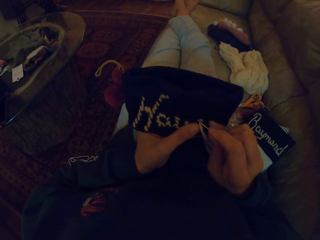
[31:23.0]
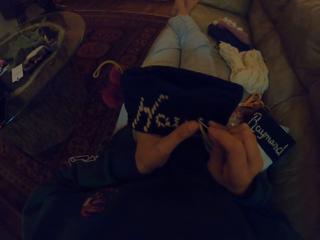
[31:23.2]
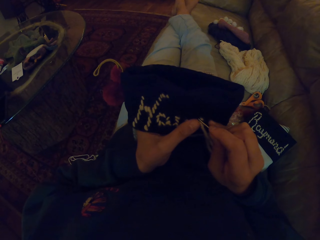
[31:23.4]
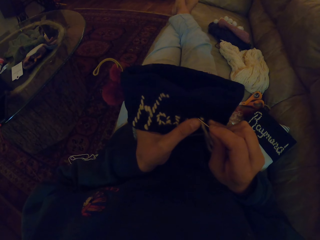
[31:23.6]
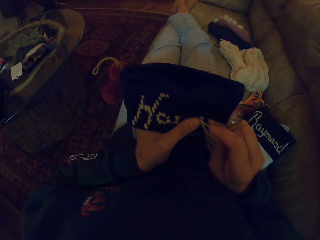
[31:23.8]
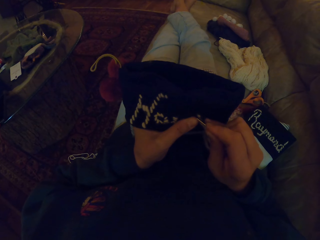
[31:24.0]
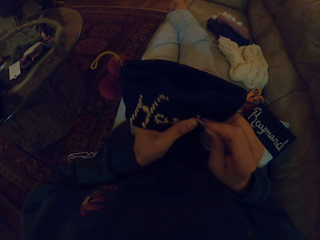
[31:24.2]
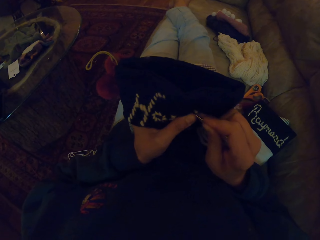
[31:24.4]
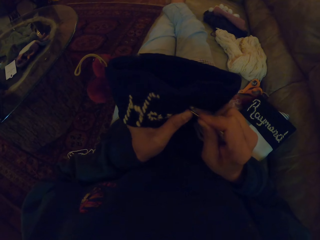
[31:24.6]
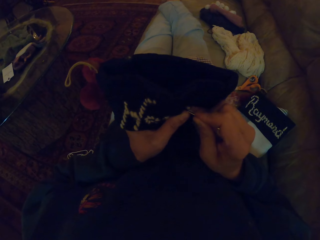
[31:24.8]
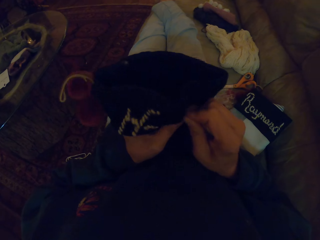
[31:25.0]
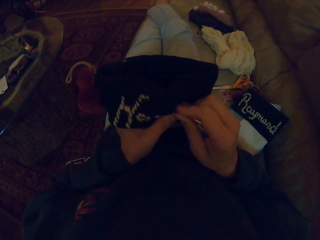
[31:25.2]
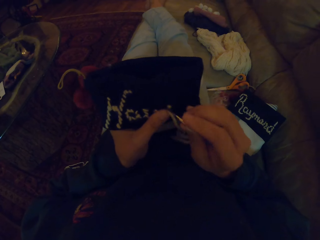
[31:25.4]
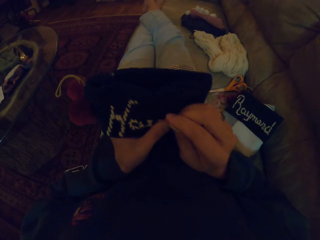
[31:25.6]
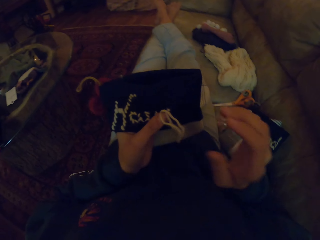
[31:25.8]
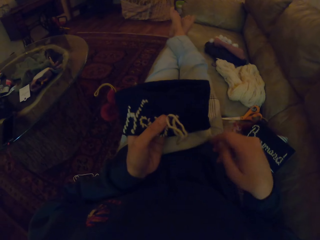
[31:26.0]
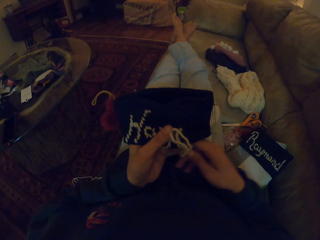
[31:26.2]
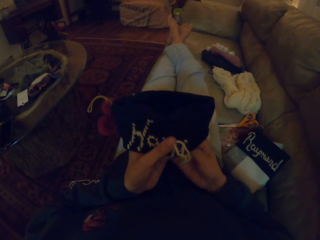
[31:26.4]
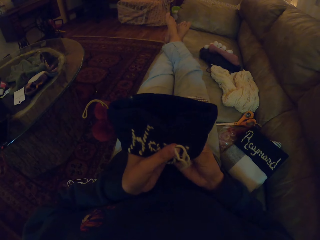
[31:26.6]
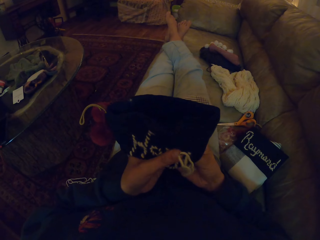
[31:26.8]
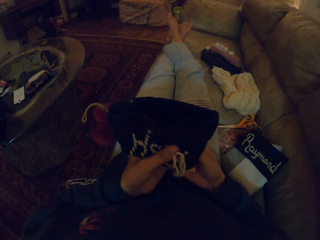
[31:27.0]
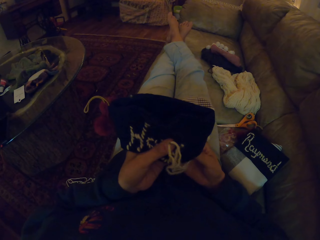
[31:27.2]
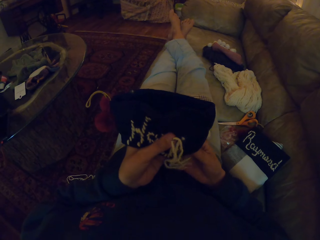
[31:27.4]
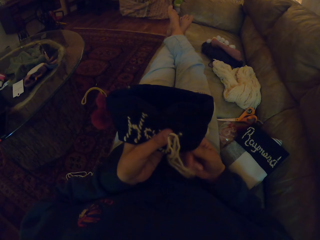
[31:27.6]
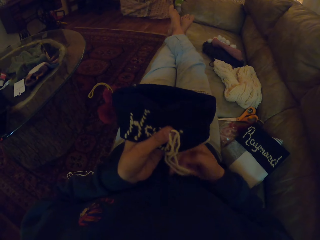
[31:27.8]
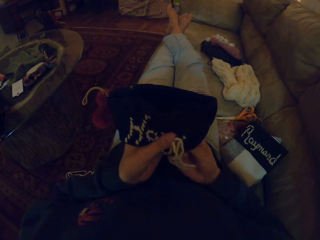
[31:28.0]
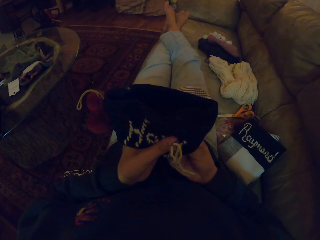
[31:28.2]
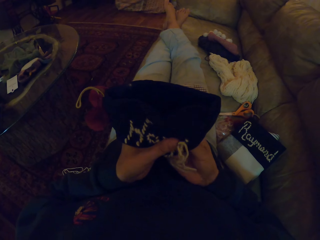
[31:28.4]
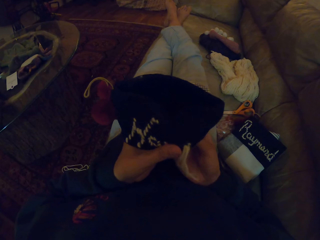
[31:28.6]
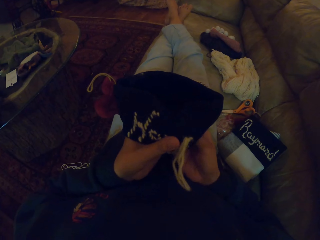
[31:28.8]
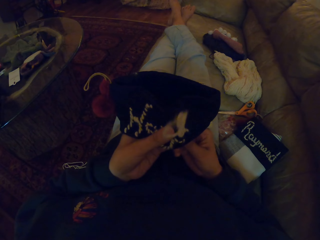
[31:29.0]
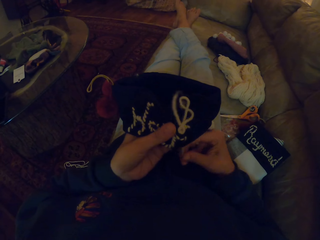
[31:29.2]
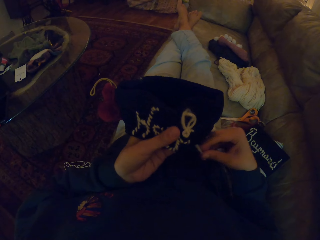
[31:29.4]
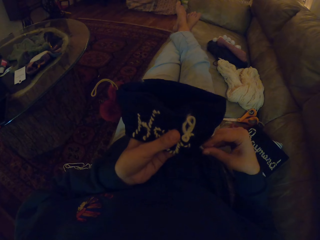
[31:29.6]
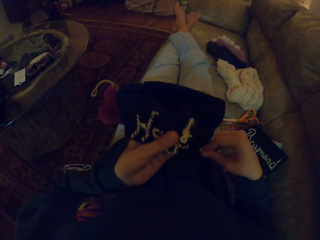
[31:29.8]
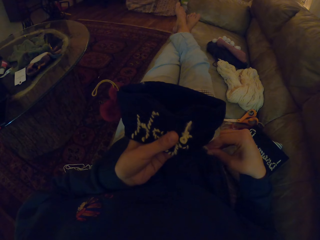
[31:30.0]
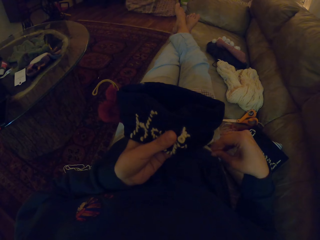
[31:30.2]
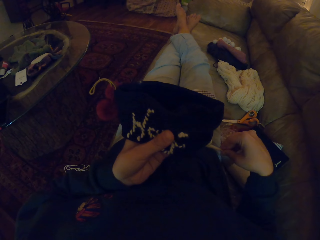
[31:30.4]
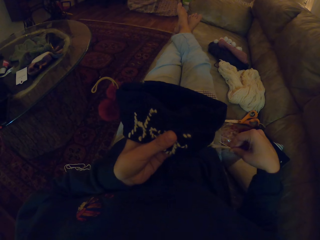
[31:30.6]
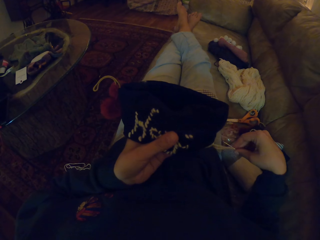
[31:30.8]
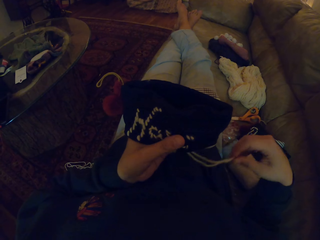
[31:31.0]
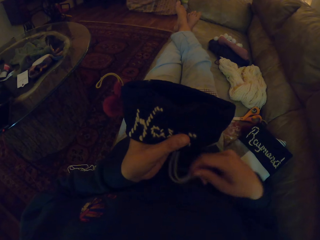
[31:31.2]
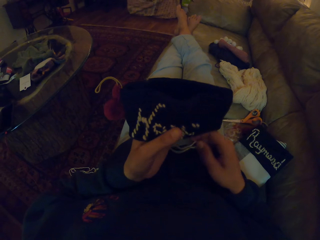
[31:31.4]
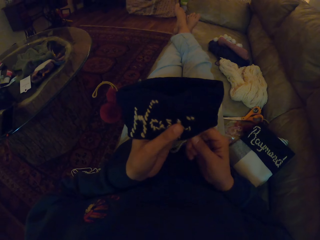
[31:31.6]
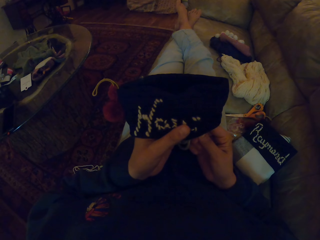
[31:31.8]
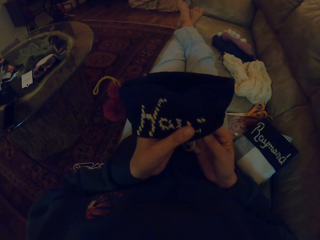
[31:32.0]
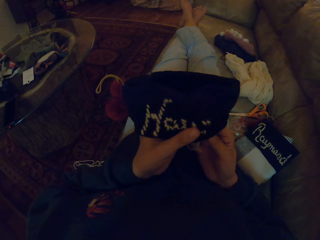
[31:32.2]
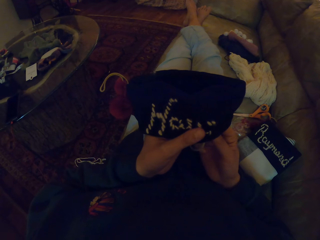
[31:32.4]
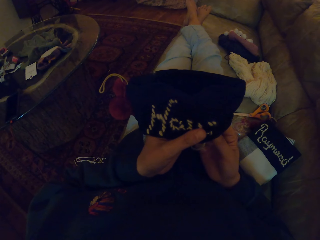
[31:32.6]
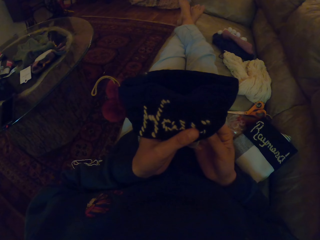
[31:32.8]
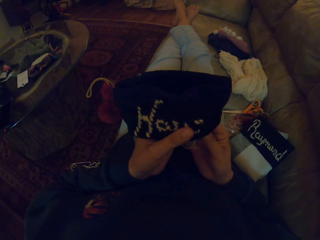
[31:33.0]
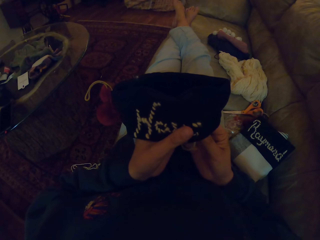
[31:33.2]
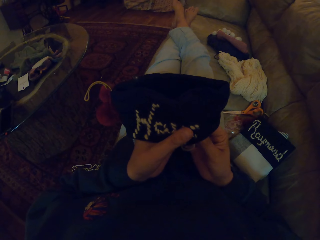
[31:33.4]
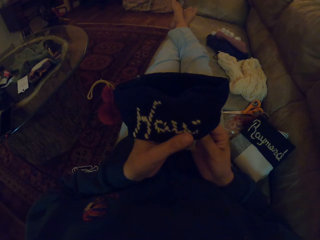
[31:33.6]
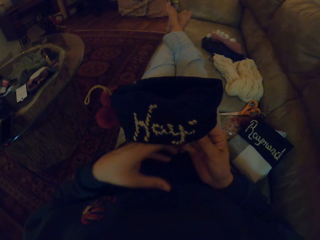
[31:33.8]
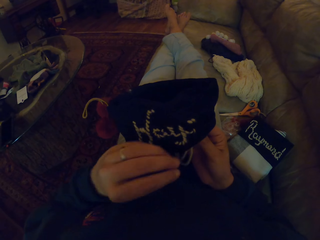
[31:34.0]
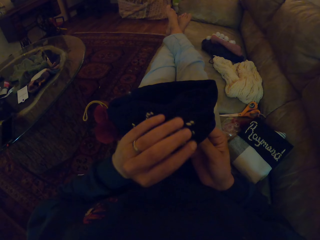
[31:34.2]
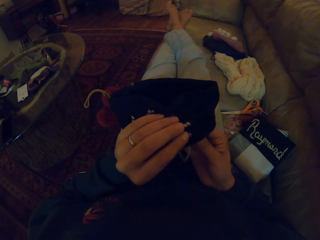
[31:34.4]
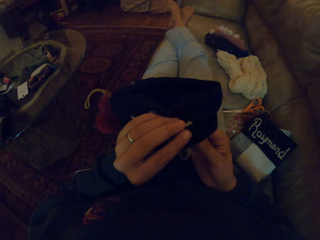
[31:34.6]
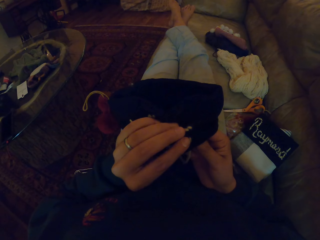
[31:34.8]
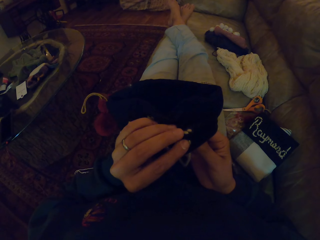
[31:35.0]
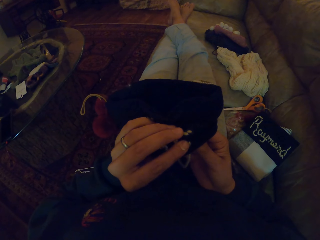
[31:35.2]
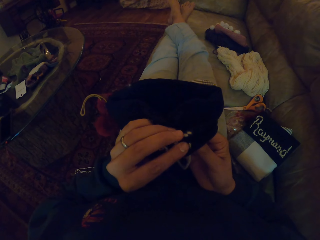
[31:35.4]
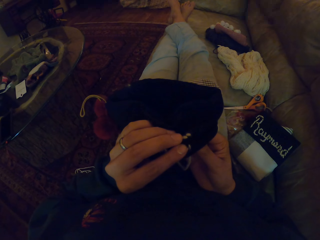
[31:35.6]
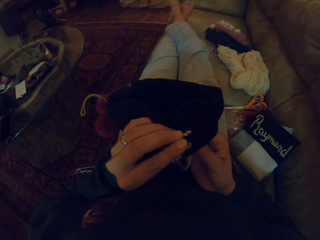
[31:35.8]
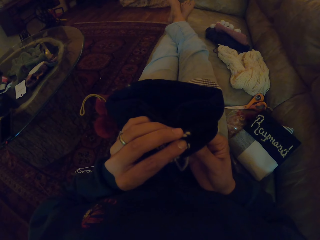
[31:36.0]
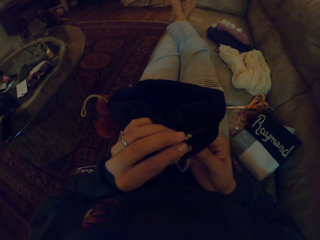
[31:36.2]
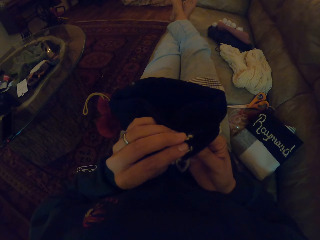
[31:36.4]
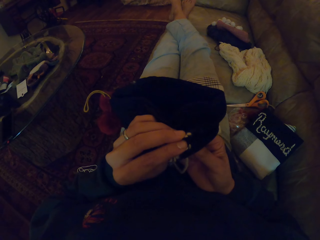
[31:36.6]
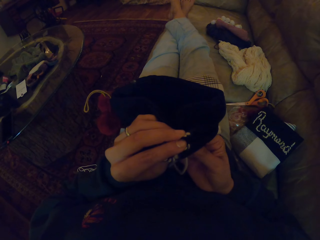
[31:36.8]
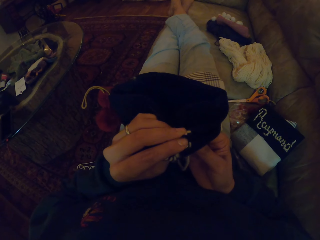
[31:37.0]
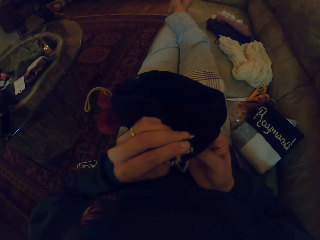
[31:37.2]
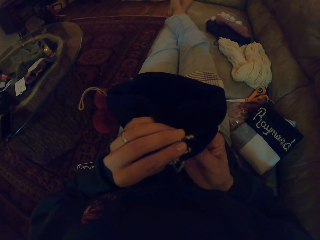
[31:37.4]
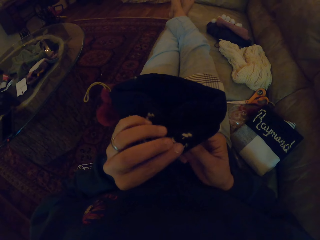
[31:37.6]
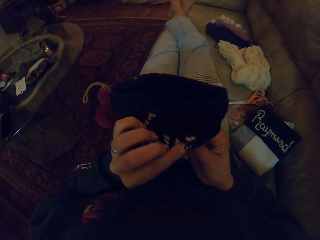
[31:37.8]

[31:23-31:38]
The camera wearer knits a cloth with a needle. They turn to the side. They knit the cloth with the needle. They adjust a thread on the needle. They knit the cloth with the needle.

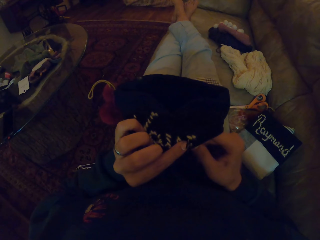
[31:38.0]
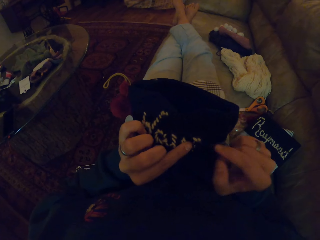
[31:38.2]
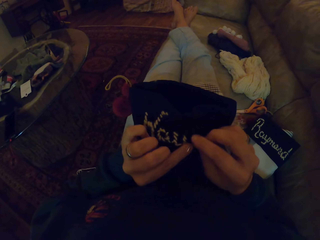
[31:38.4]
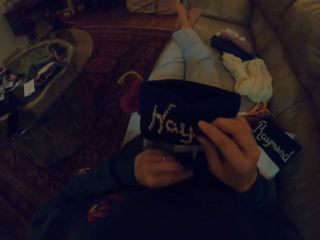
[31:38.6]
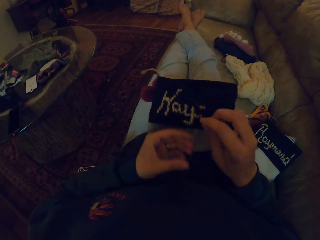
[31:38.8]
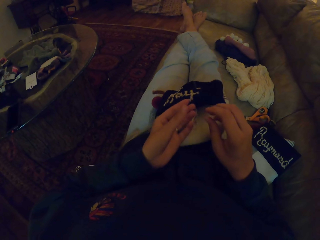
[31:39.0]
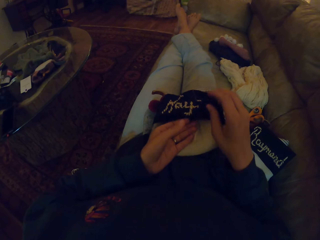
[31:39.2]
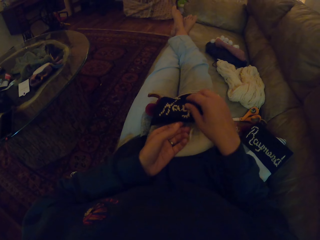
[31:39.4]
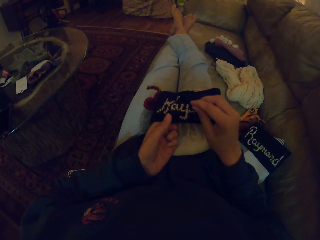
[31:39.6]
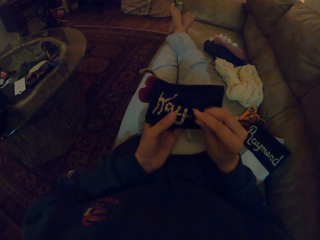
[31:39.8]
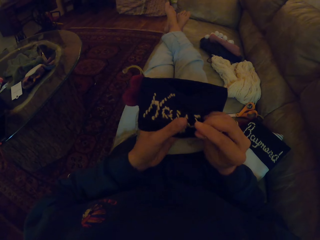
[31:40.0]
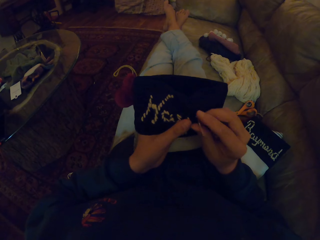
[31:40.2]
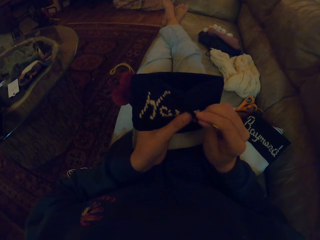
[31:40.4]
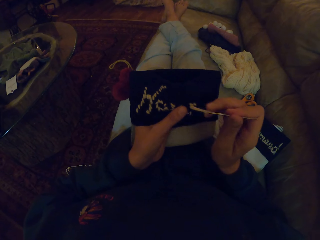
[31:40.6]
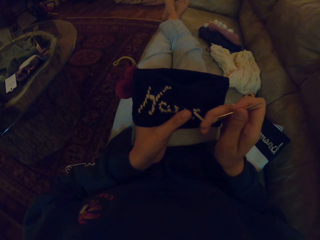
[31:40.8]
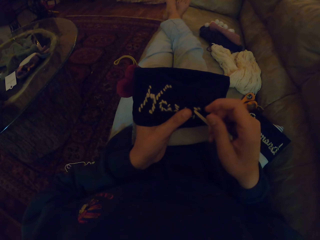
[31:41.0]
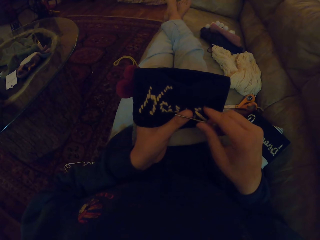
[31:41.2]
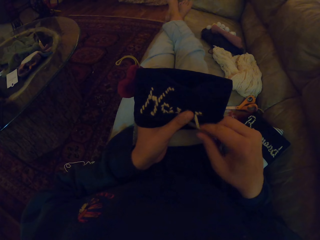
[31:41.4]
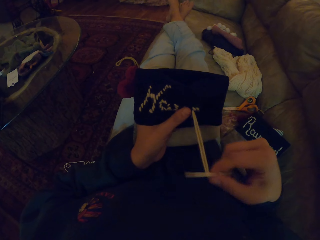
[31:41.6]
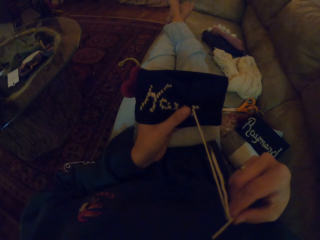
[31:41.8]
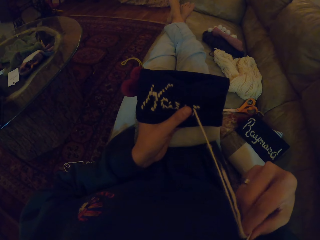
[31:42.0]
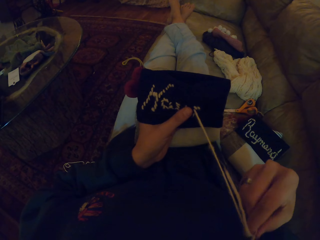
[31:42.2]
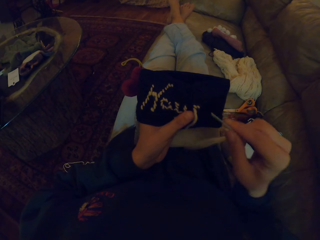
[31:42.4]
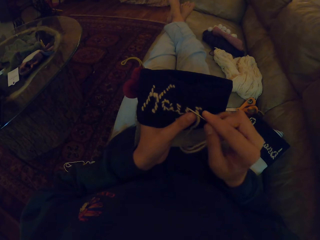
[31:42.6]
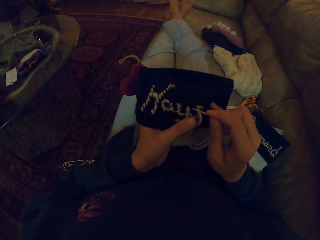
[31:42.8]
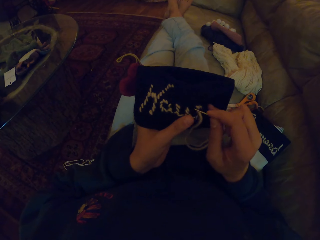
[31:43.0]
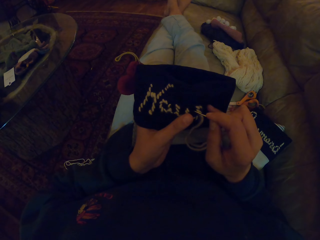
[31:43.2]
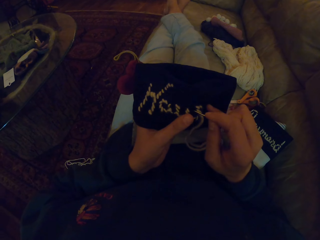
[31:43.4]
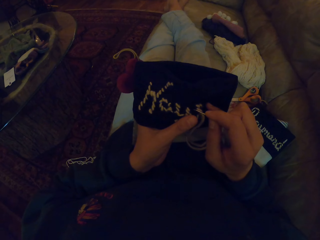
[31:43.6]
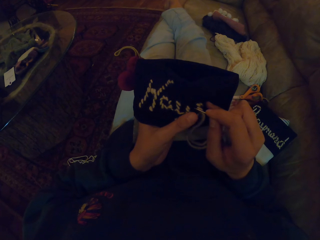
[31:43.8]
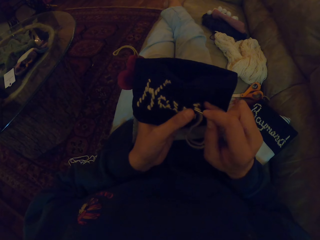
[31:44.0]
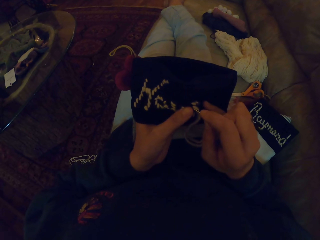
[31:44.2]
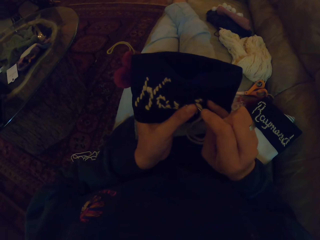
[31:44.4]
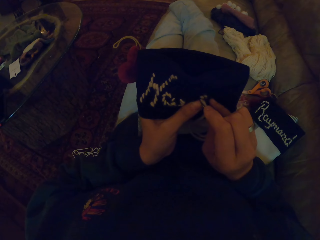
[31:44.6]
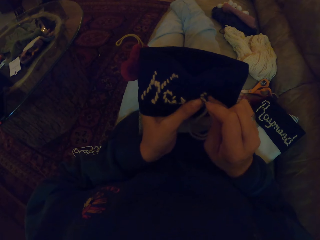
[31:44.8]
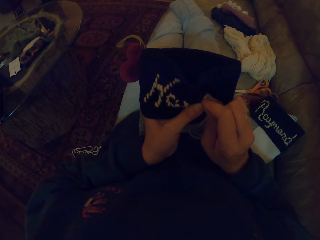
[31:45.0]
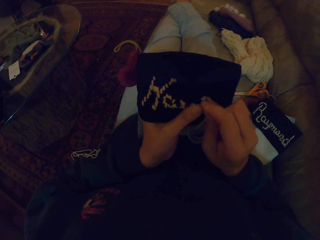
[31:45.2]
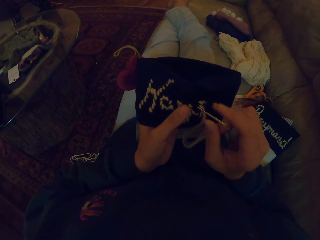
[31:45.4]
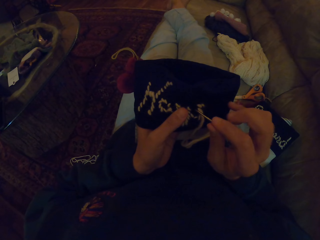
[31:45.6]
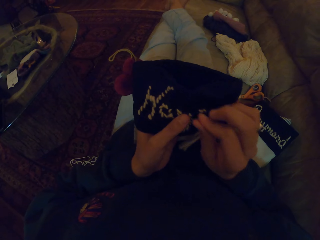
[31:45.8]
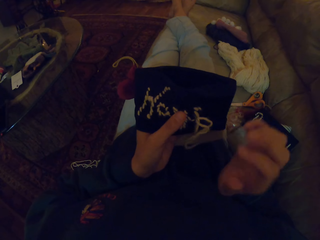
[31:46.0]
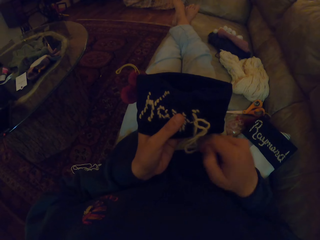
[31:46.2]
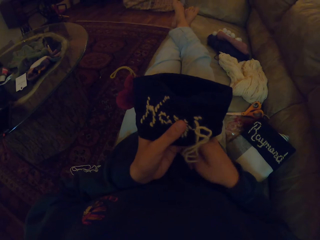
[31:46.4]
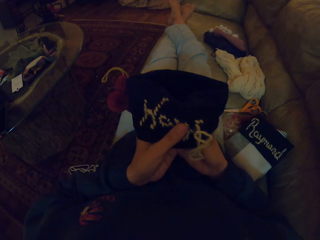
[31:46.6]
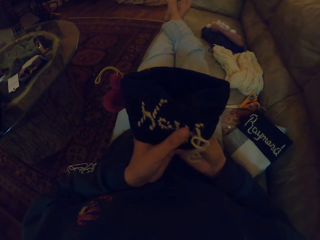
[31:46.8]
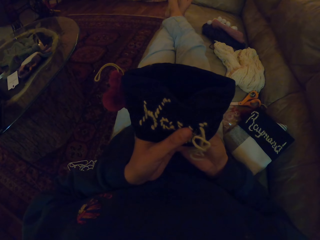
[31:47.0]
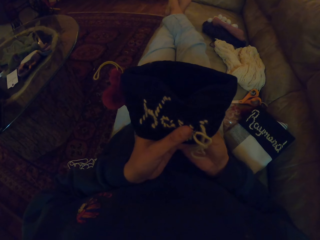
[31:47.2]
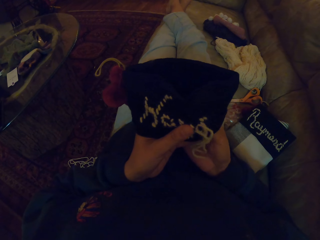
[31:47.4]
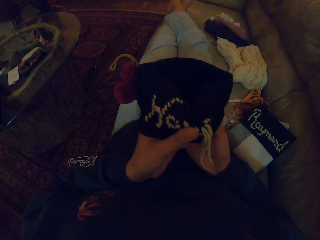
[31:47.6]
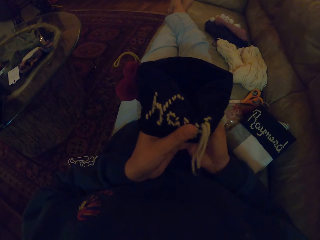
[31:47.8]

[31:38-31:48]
The camera wearer holds a cloth. They adjust a thread on a needle. They knit the cloth with the needle. They sew a piece of cloth with the needle.
